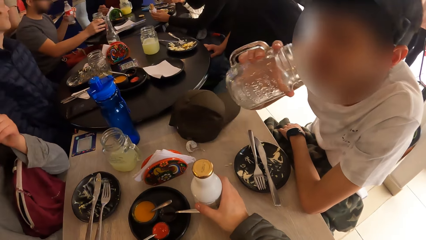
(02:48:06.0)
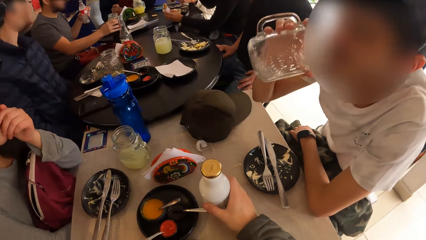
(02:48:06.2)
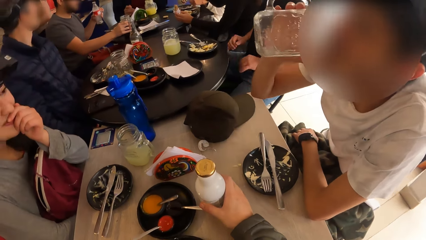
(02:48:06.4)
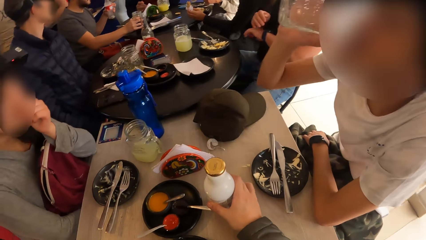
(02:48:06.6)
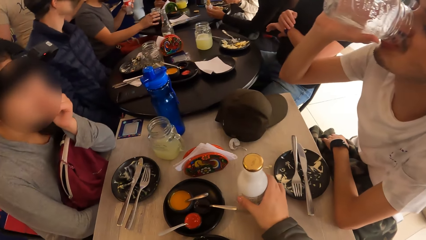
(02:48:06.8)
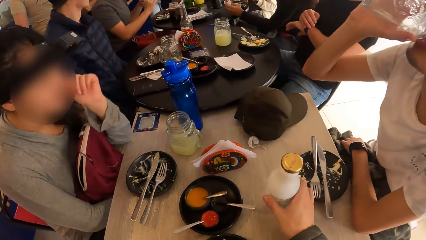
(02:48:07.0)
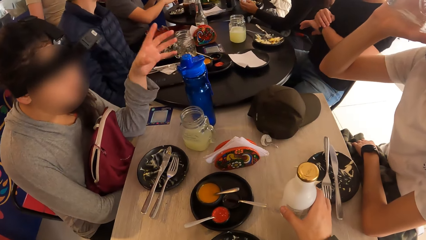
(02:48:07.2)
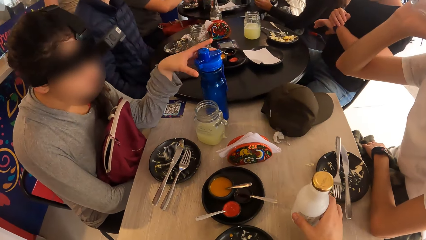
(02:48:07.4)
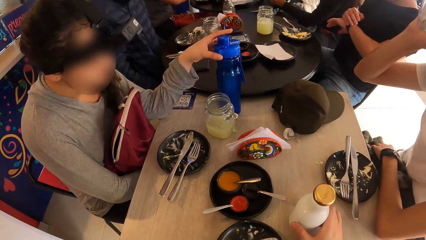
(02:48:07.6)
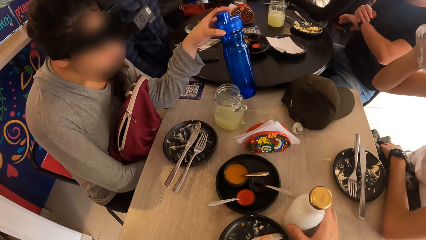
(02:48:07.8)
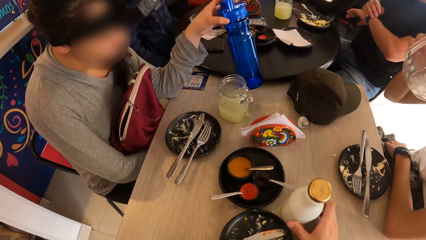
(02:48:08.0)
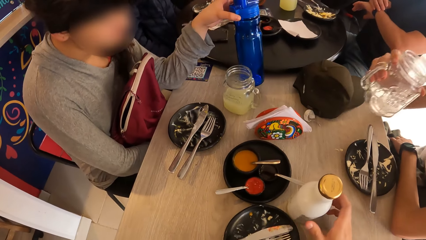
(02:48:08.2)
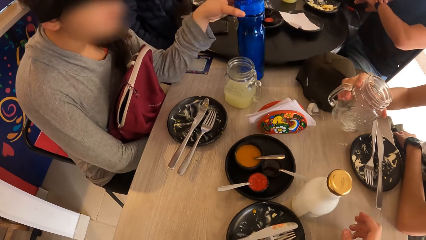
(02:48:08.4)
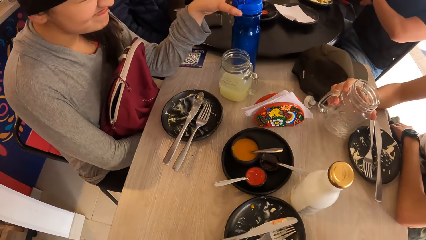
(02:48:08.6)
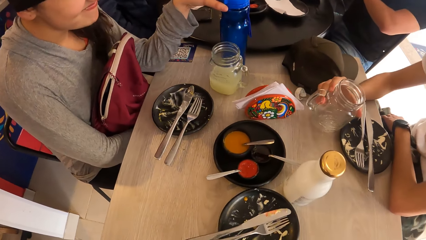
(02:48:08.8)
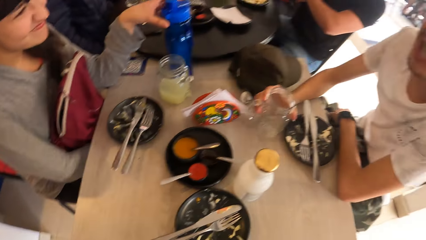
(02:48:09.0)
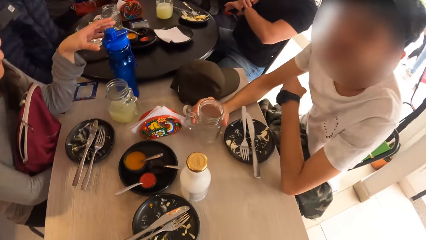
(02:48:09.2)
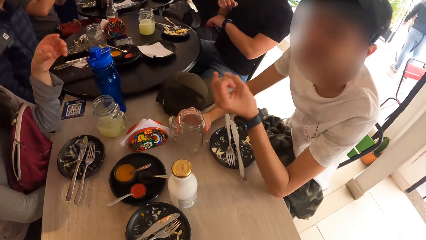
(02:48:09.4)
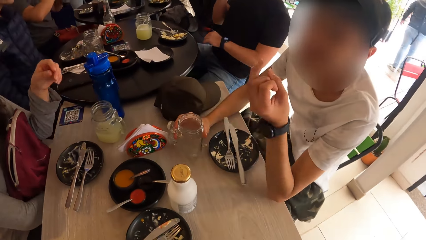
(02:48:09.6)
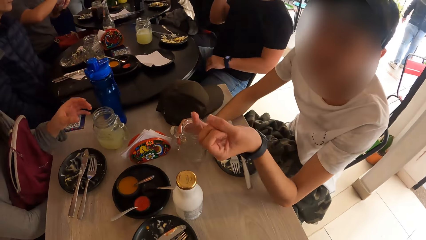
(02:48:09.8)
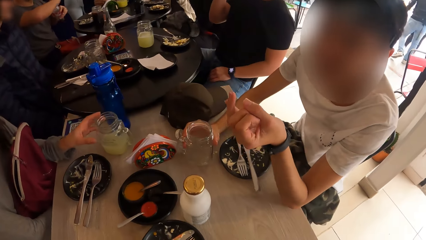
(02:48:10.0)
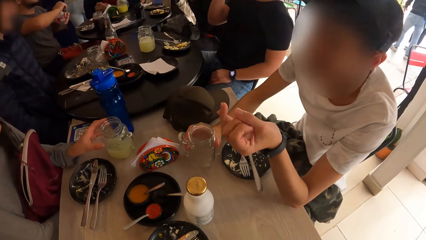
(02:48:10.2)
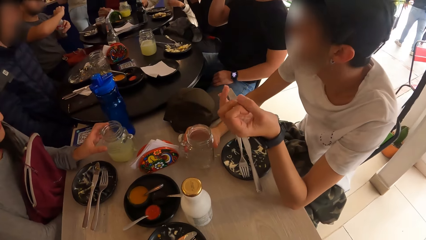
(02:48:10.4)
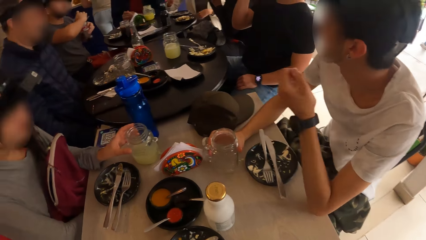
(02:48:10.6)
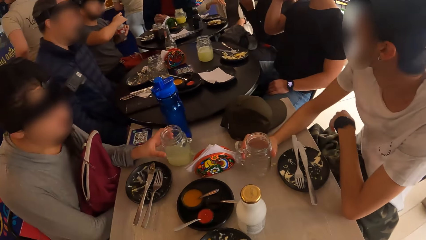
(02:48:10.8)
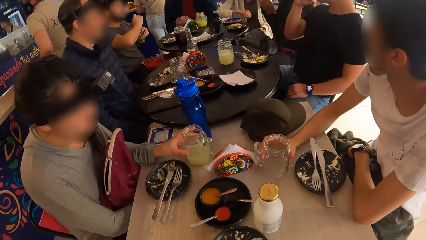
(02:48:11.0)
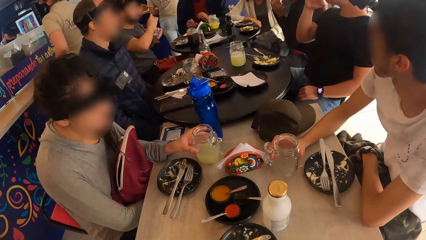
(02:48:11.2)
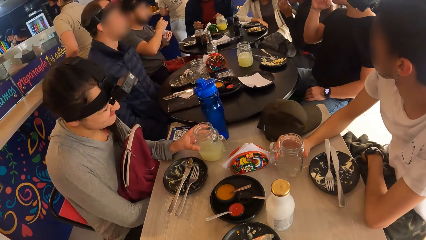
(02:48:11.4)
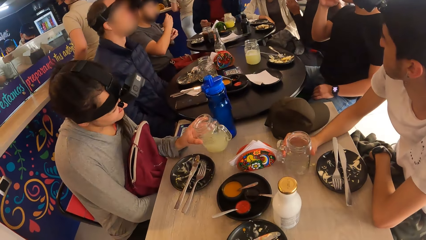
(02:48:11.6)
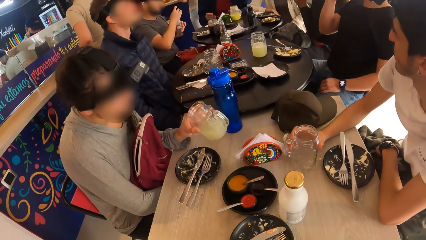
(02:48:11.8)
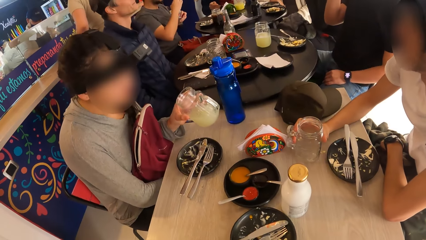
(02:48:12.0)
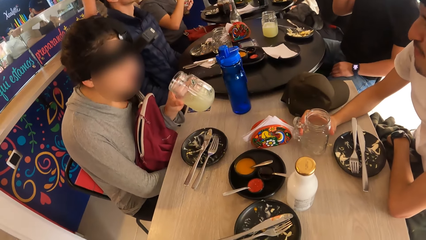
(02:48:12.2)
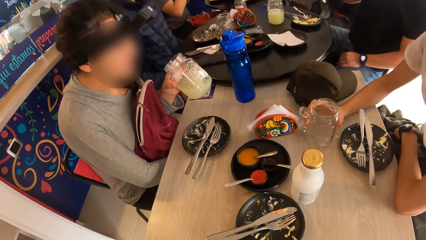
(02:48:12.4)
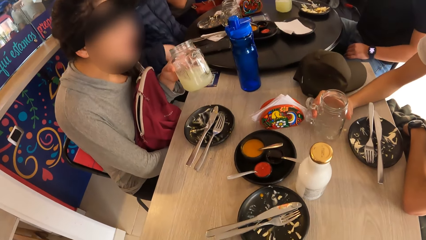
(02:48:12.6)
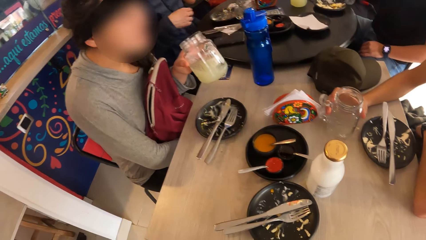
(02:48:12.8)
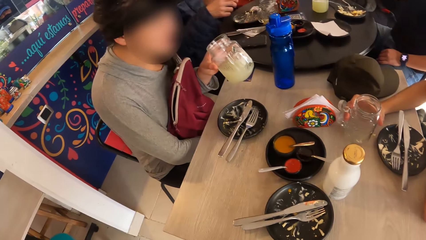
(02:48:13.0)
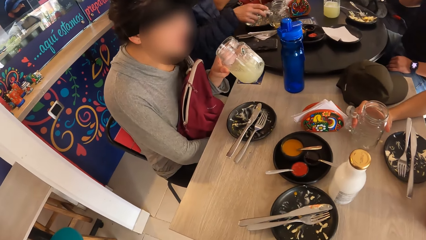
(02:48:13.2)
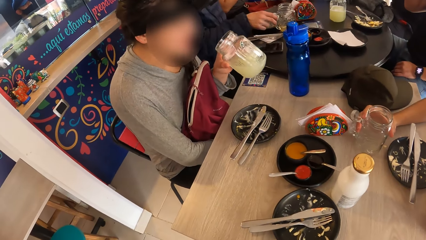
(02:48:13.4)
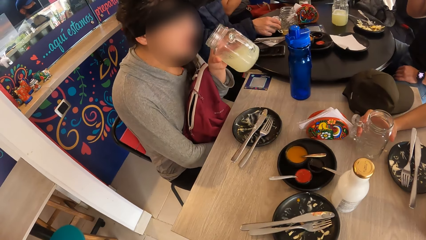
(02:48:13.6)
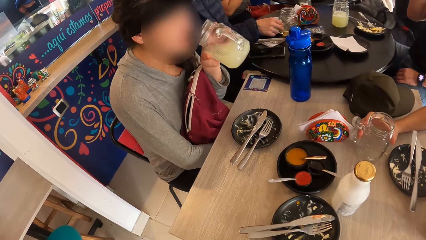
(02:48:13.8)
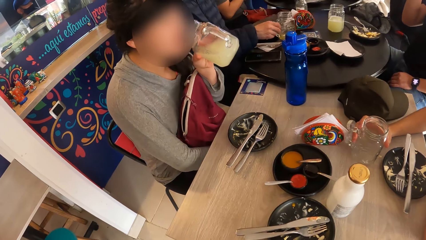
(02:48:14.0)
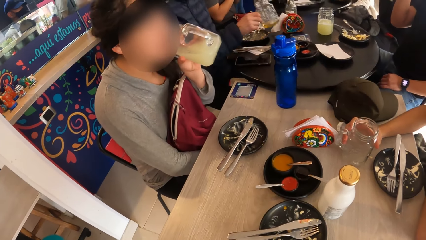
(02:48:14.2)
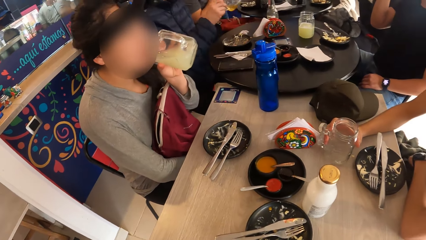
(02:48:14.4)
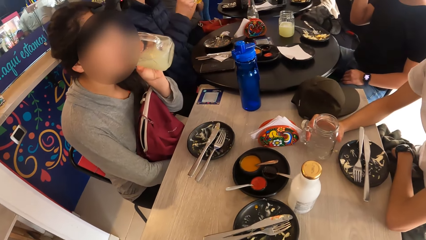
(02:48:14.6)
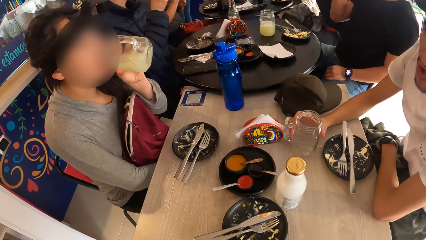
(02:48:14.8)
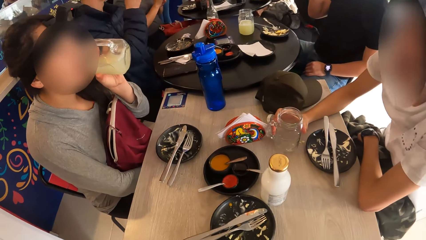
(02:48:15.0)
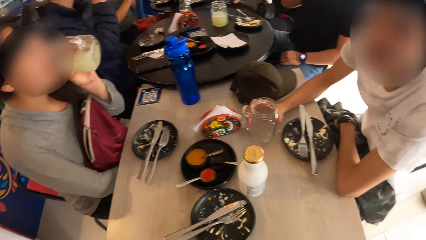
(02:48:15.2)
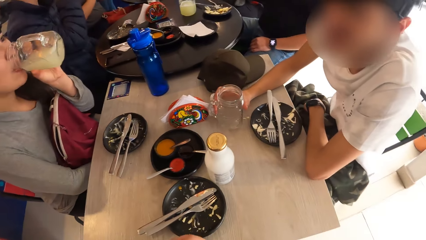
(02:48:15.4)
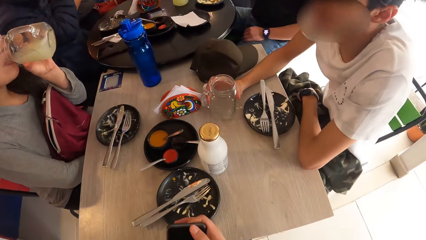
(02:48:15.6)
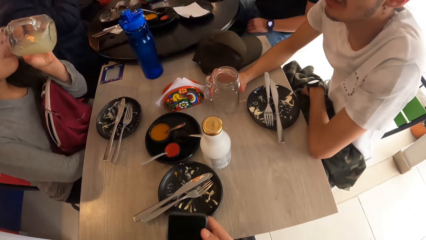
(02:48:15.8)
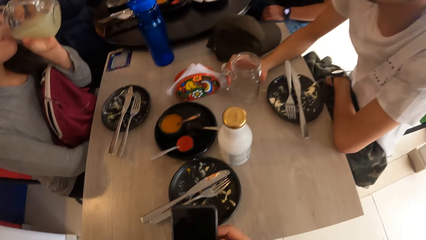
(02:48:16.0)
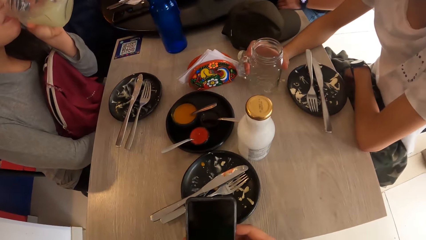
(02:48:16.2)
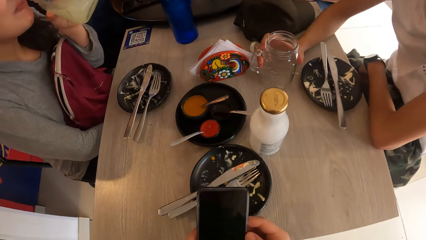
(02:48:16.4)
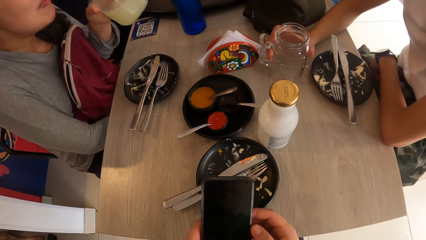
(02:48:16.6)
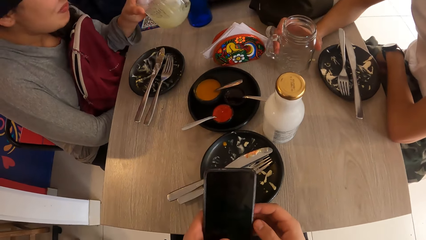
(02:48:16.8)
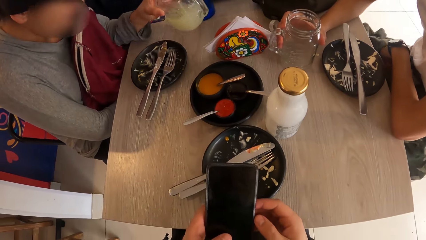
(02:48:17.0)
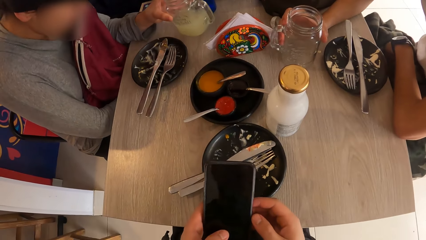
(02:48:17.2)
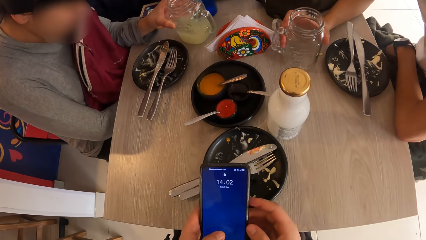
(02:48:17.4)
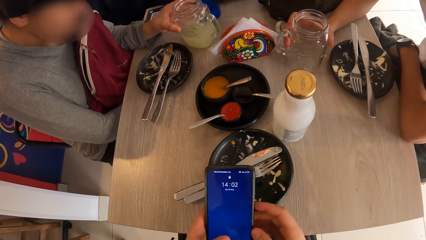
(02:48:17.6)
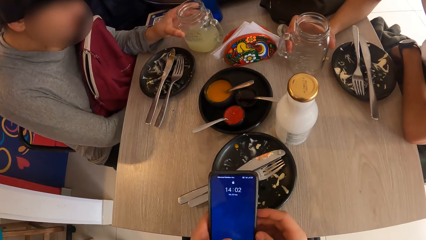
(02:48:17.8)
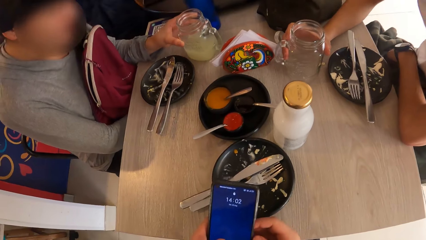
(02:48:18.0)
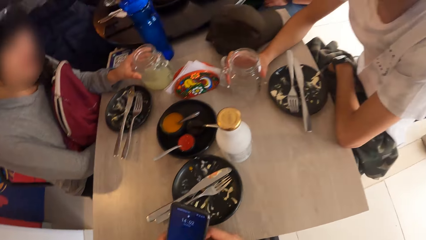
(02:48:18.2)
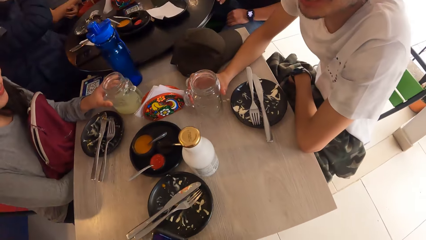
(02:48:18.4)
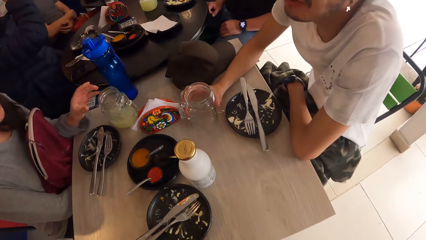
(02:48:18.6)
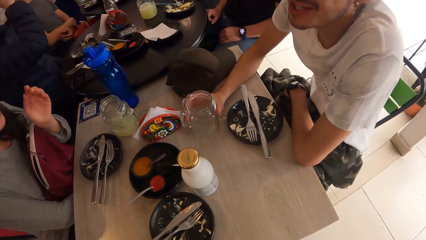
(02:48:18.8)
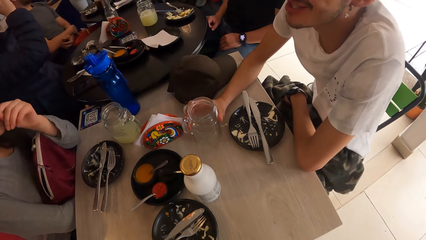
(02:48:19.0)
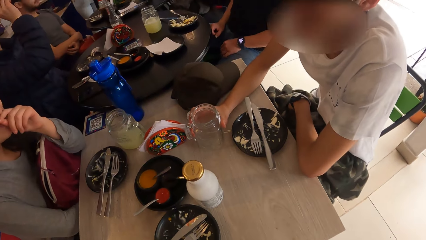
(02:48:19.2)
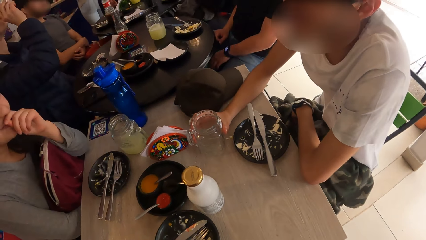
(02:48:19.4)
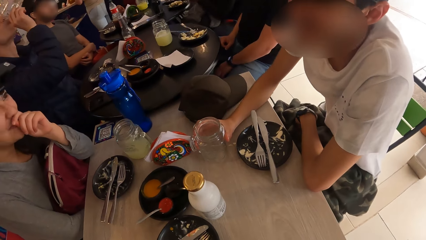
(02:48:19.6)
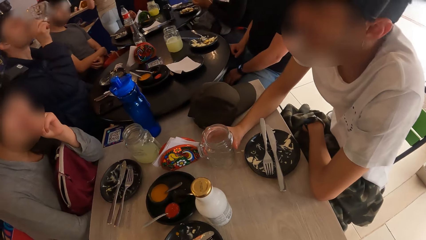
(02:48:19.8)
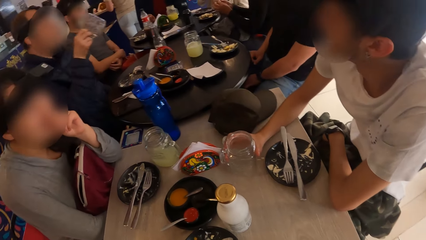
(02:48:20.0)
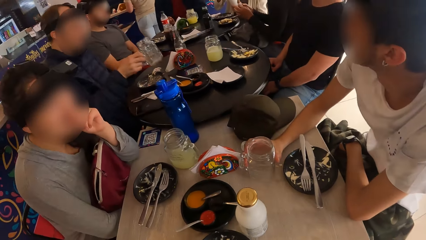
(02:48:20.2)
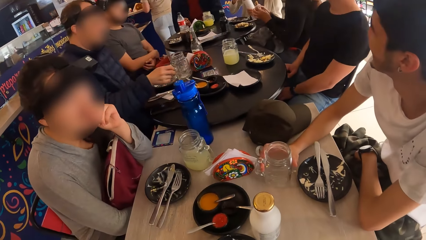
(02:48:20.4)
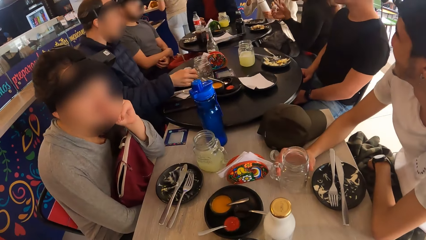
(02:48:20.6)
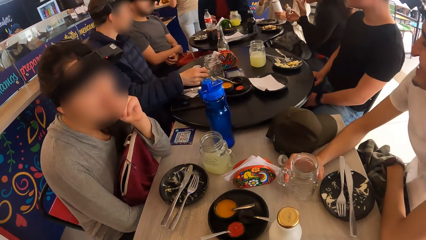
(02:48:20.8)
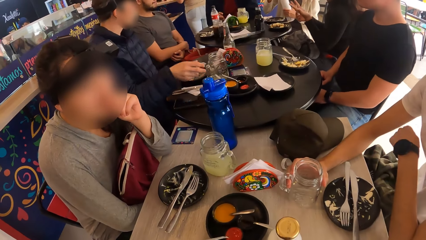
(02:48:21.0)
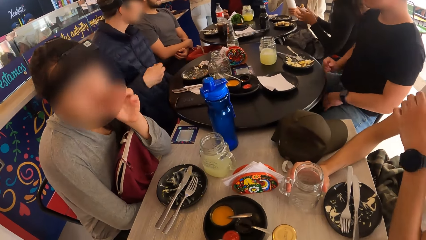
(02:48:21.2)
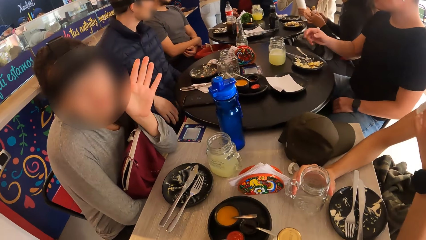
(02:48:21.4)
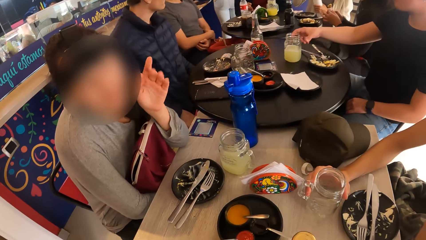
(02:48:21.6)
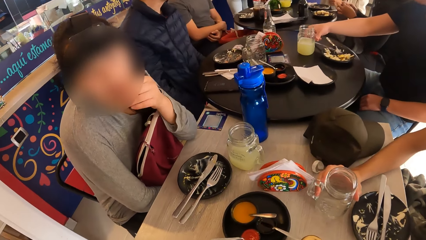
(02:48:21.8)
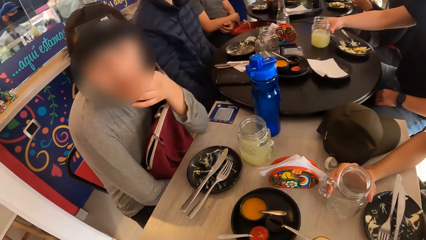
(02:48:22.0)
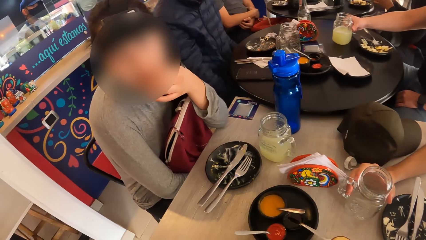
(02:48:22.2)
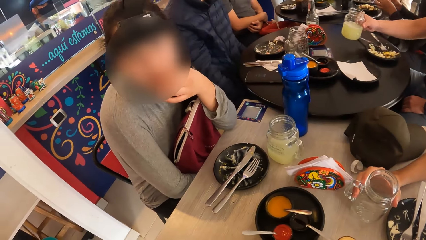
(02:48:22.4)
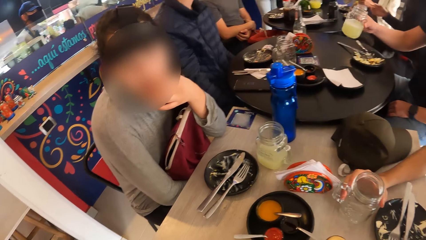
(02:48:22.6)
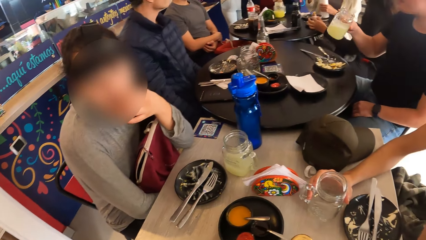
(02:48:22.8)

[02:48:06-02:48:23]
The woman cups her mouth with her left hand. The man takes the jar of juice in his right hand to his mouth. The camera wearer carries the bottle of yogurt from the table with his right hand. The woman picks up a bottle from the table with her left hand. The camera wearer places the bottle of yogurt in his right hand on the table. The man places the jar of juice in his right hand on the table. He gesticulates with his left hand to the camera wearer. The woman carries the jar of juice from the table with her left hand. The camera wearer looks around. The woman drinks from the jar of juice in her left hand. The camera wearer holds a phone. He operates the phone with both hands. The woman places the jar of juice in her left hand on the table. She places her right hand on her mouth. The camera wearer looks around.
